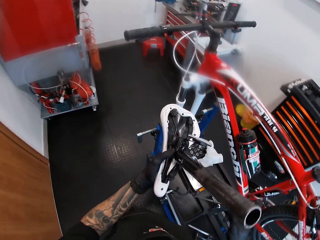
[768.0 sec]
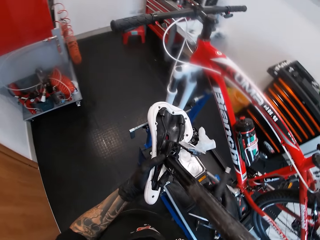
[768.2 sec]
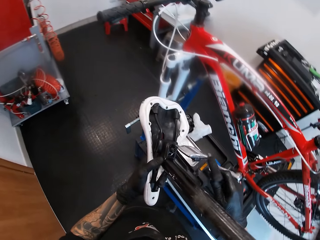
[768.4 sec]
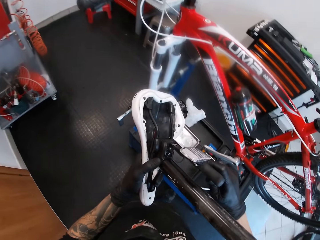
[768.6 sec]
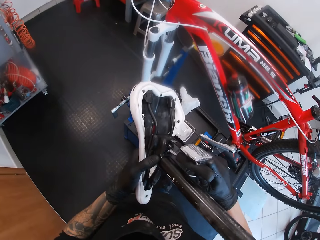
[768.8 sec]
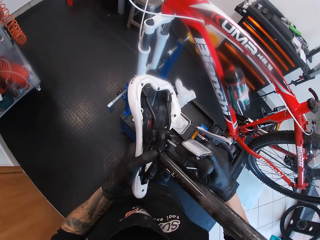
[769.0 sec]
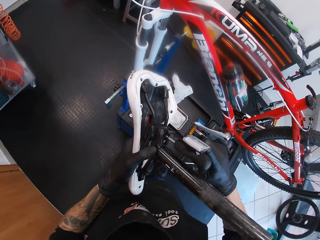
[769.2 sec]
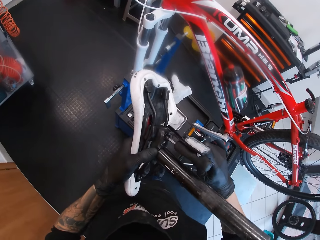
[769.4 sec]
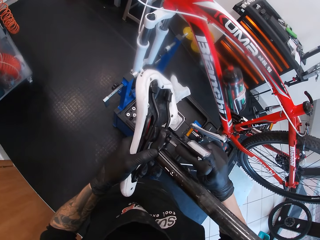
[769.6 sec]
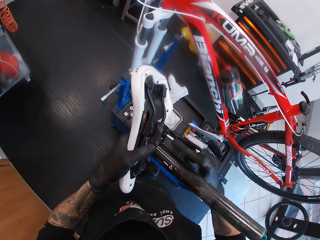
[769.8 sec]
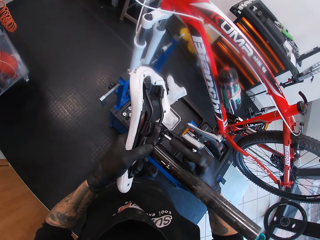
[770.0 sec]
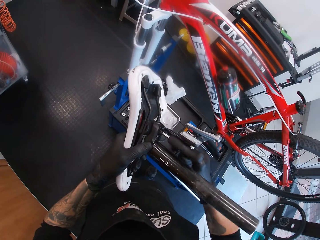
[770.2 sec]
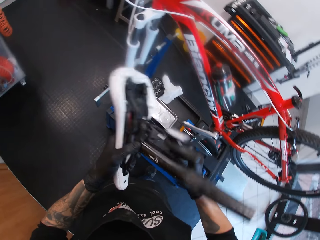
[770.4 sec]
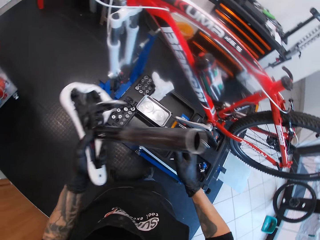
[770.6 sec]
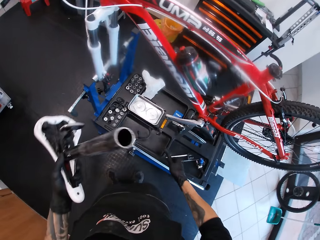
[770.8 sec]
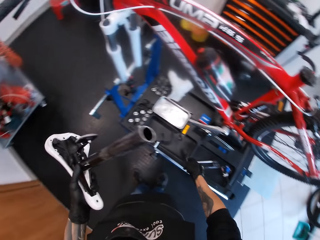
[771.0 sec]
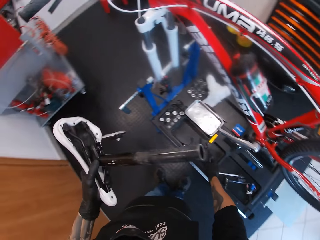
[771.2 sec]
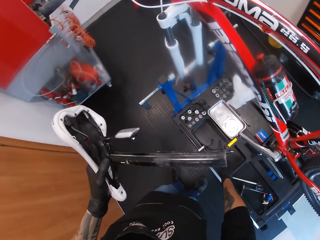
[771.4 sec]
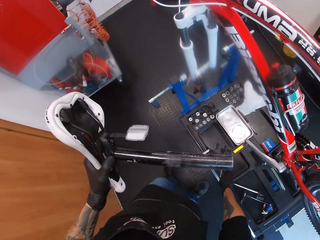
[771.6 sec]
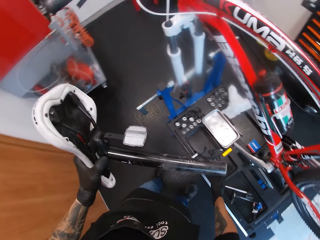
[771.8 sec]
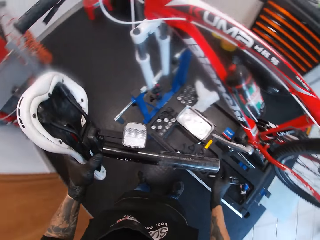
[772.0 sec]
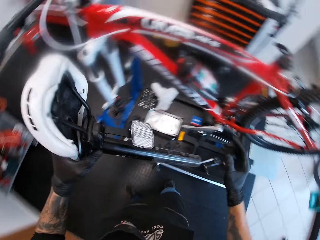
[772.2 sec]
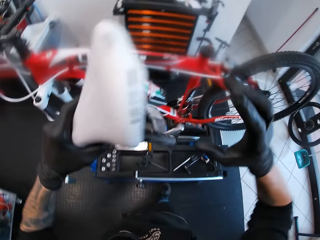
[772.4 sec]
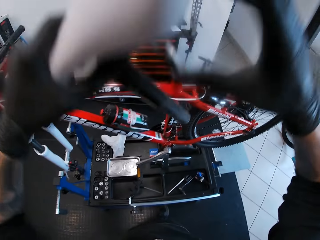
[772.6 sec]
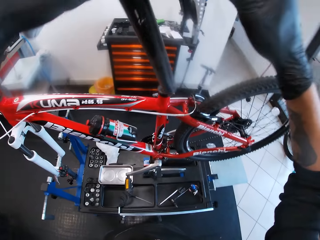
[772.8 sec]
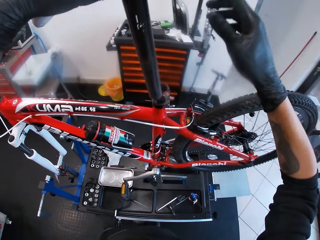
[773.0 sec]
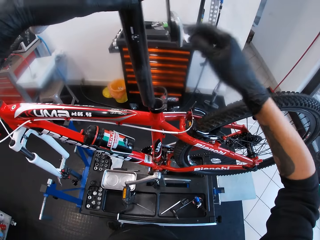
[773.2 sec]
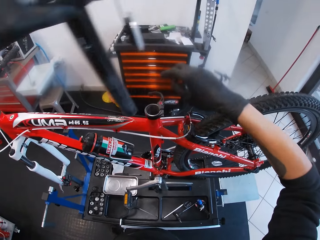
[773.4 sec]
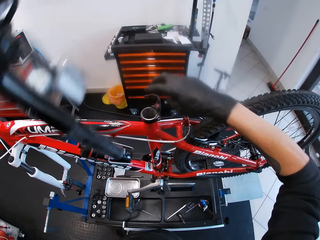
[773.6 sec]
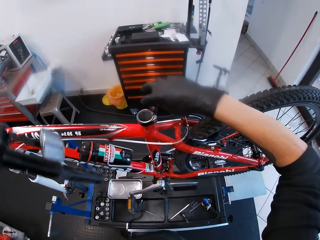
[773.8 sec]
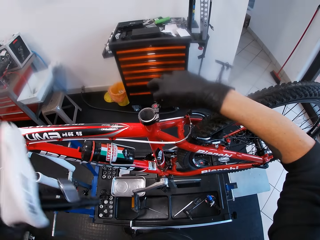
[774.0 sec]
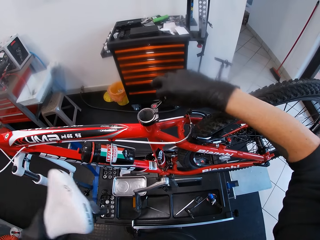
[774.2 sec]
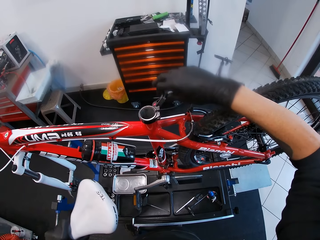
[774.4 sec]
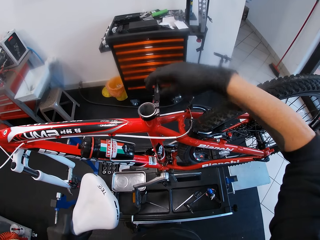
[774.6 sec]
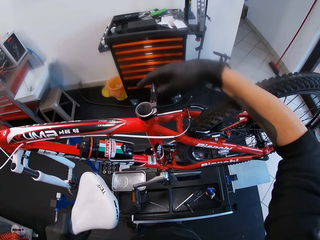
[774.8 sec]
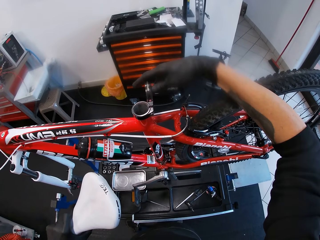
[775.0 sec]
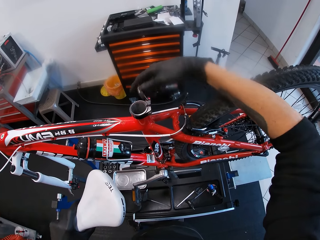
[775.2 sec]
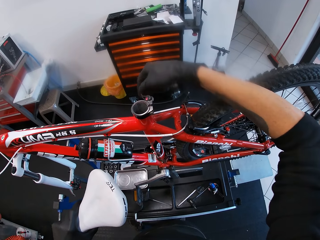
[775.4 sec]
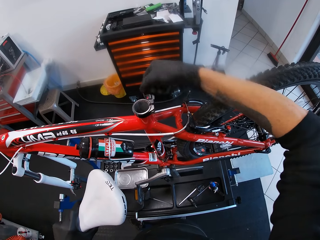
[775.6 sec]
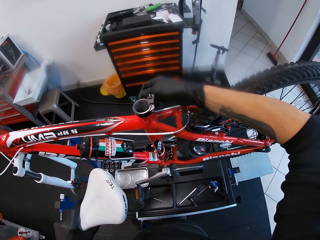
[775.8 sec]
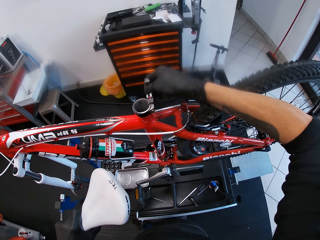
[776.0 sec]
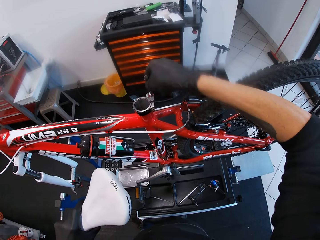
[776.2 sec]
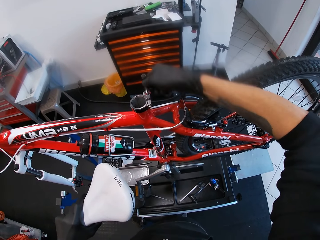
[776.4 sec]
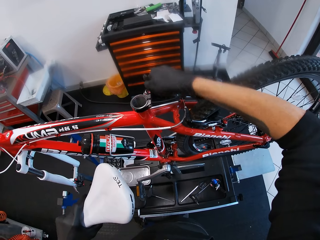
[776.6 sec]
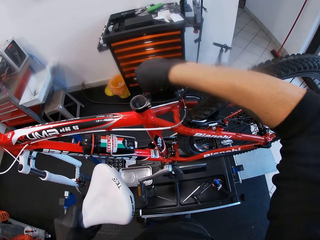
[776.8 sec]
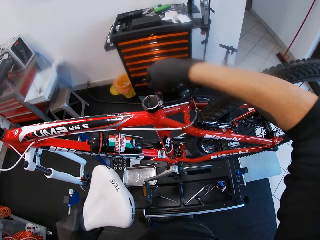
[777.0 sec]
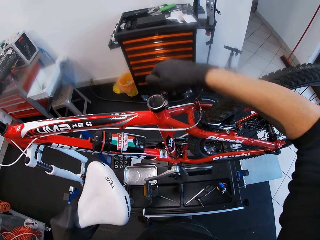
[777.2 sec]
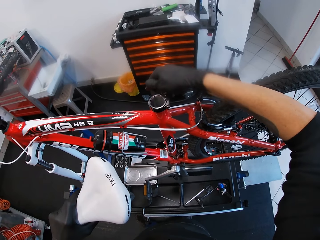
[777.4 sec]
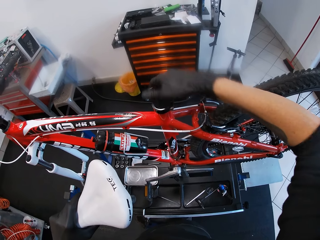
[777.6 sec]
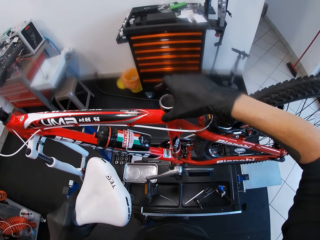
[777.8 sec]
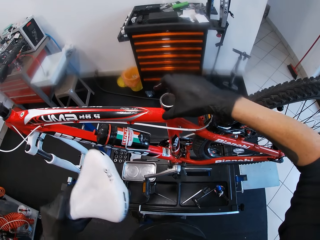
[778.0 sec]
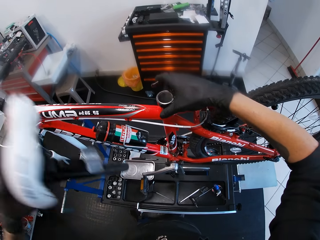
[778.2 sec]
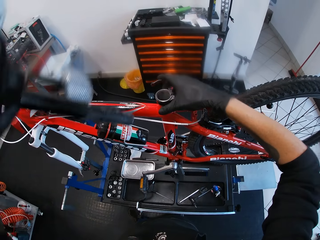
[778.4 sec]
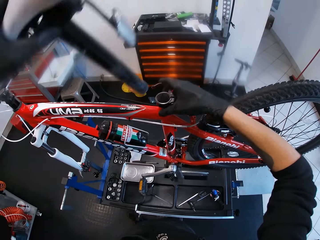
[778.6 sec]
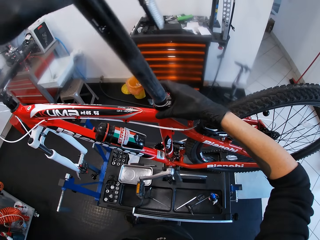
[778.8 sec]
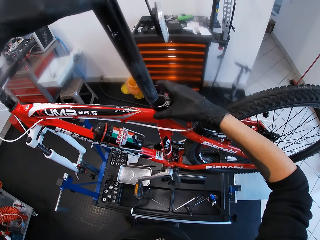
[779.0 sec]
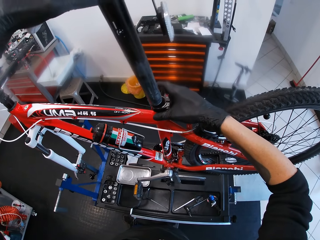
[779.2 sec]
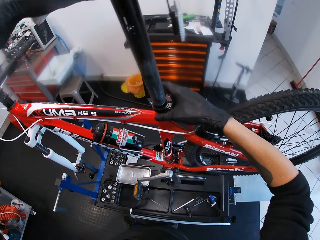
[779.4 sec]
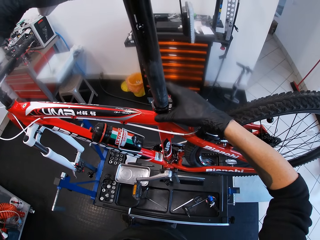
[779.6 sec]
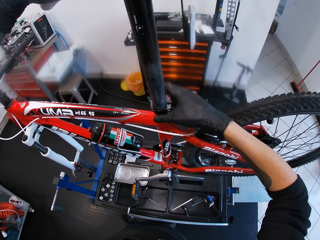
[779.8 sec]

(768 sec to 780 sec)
The camera wearer screws a seat with the allen key in his right hand. He drops the allen key on the repair stand with his right hand. He lifts the bicycle seat. He adjusts the seat clamp on the bicycle with his right hand. He inserts the seat on the bicycle with his left hand.

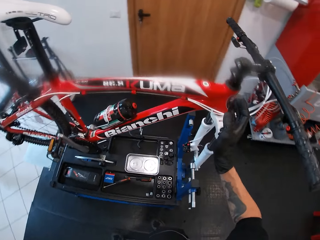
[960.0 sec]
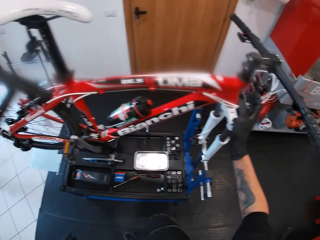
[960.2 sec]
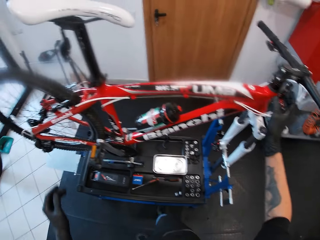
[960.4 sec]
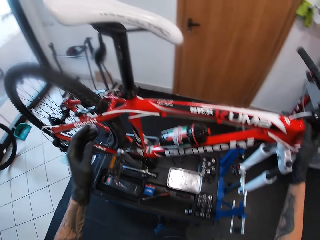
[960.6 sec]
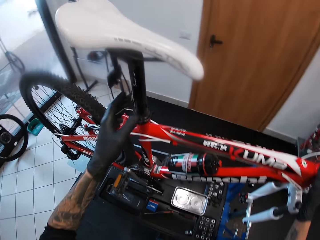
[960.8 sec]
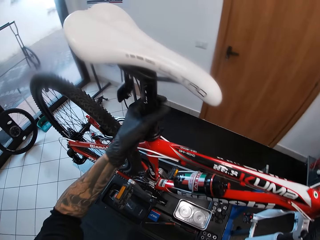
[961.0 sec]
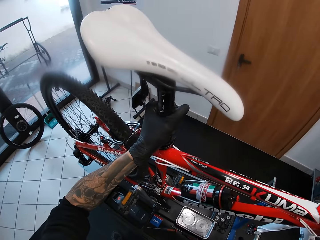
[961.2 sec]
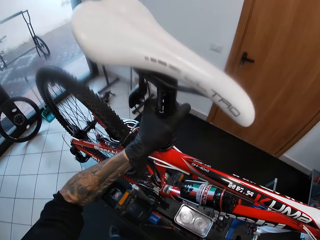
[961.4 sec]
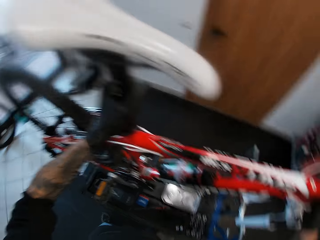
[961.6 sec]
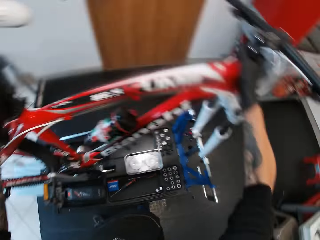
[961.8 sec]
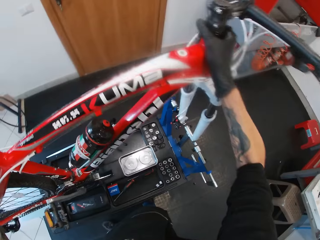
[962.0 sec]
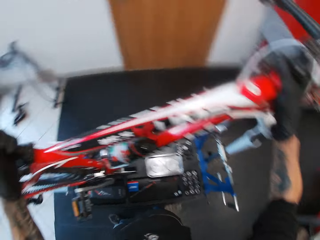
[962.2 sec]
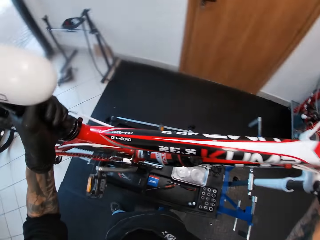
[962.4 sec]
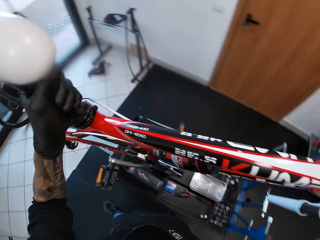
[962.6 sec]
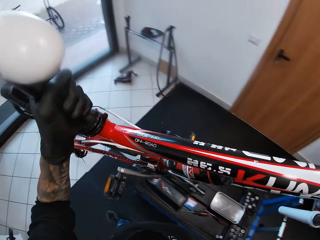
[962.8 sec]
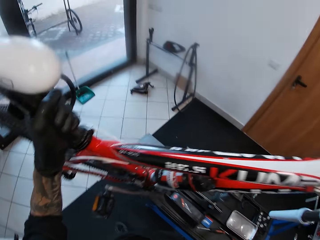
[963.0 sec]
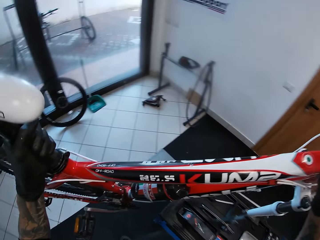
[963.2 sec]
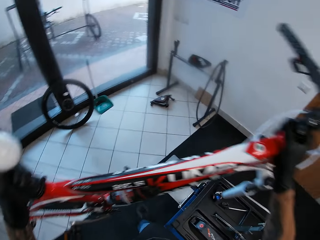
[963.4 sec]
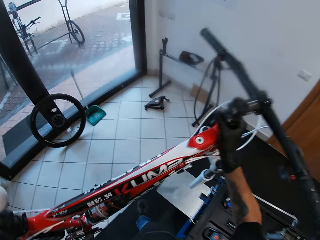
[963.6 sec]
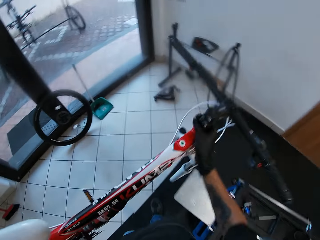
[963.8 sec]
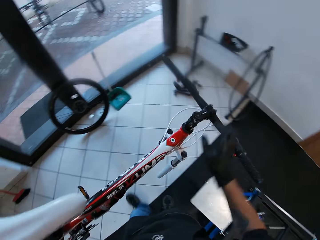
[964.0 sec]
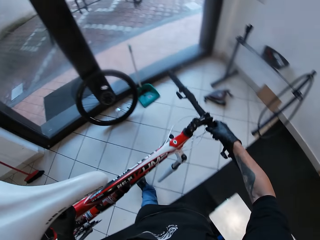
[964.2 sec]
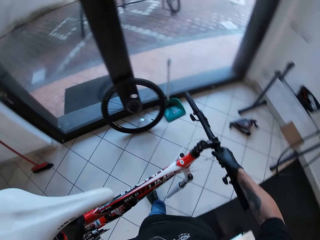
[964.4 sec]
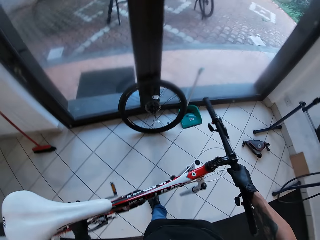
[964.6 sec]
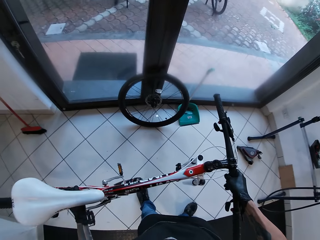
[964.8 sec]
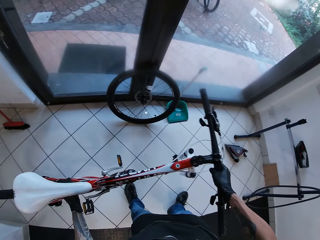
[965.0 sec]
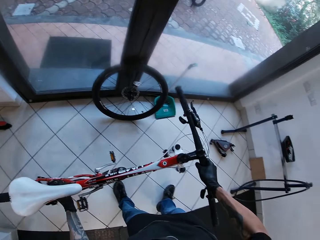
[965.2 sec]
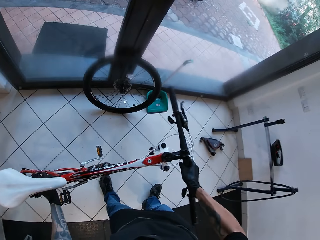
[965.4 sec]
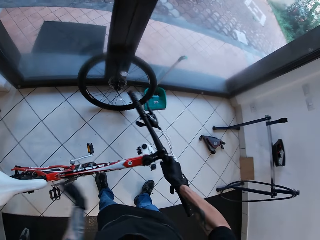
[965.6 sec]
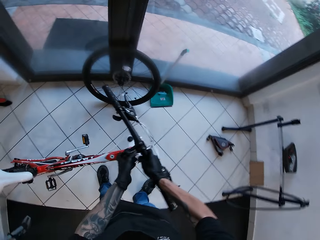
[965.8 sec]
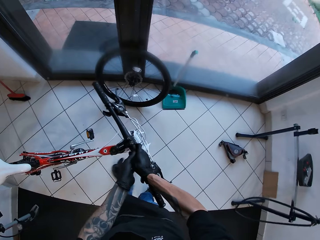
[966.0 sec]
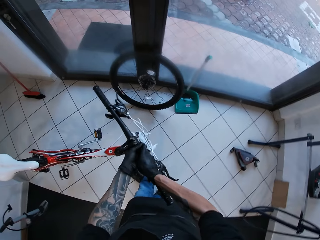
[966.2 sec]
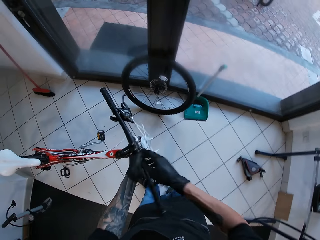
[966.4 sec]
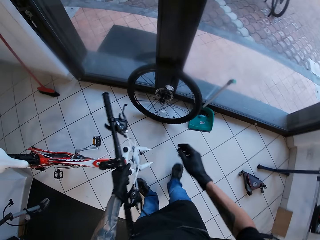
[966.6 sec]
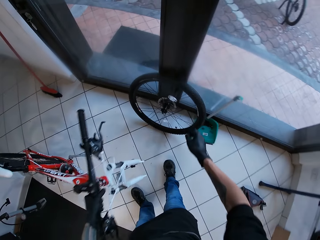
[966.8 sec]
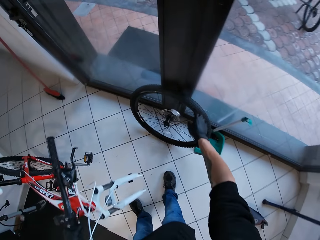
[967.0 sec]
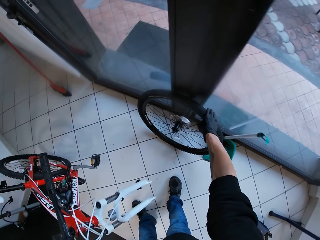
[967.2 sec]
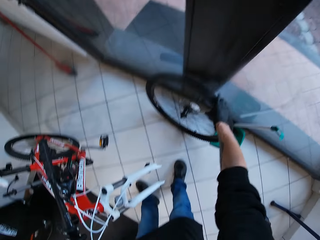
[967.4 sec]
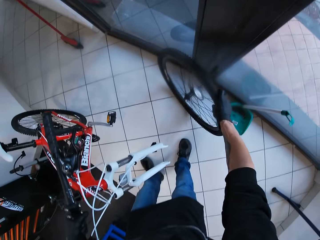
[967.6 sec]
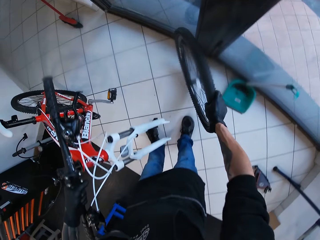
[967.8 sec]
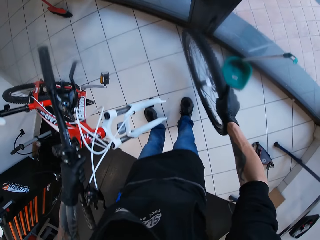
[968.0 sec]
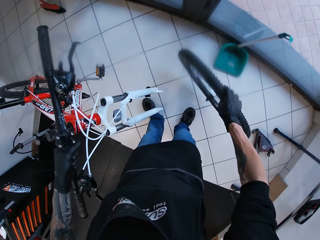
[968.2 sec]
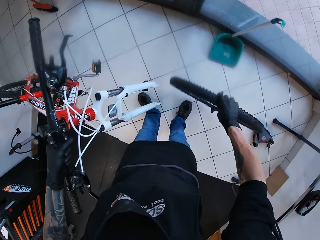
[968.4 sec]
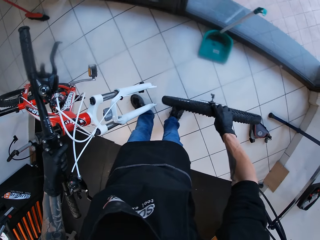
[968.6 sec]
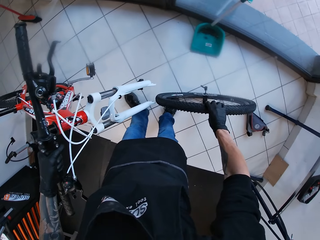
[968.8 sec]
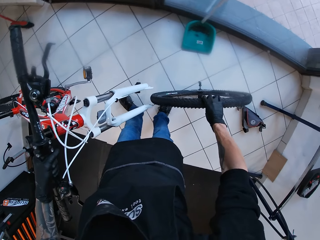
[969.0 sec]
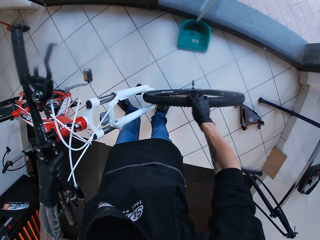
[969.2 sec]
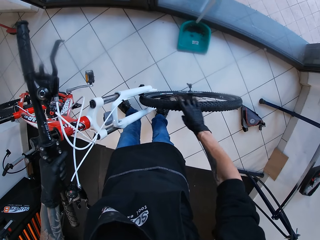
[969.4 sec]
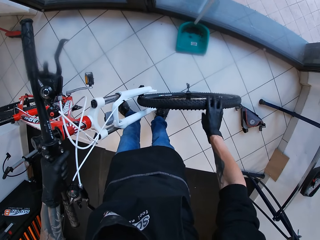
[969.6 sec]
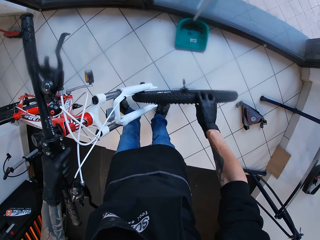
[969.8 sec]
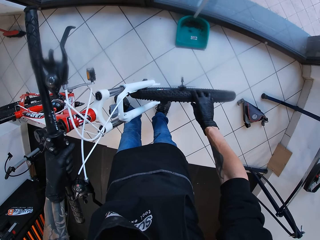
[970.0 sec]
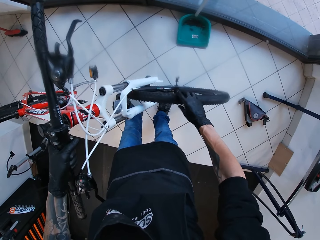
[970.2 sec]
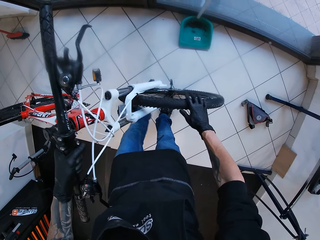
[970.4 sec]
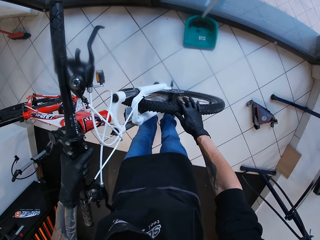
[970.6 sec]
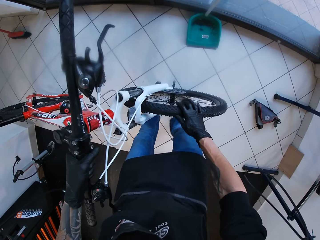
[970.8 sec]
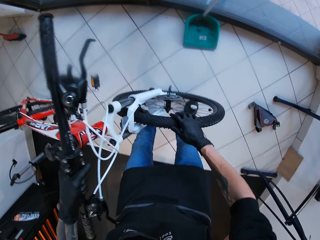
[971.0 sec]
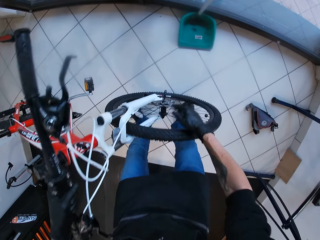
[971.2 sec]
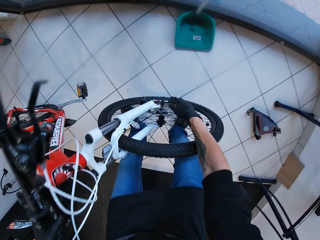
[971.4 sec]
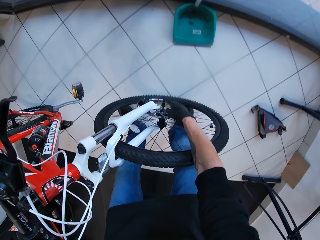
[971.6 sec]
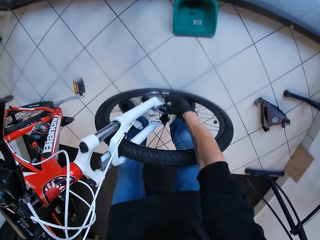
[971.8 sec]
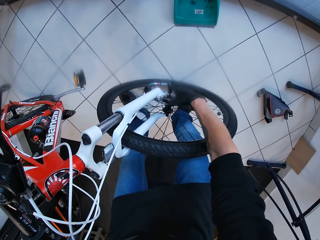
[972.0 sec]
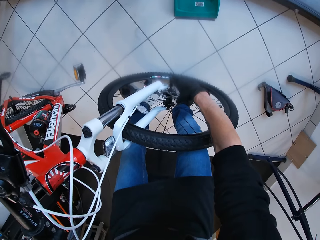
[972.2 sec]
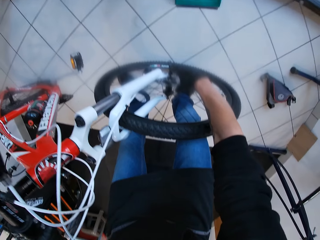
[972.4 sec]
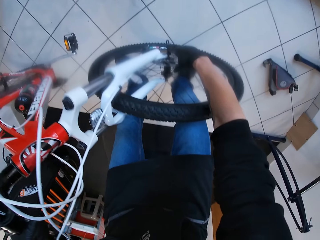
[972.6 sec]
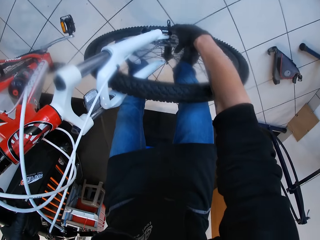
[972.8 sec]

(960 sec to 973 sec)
The camera wearer carries the bicycle from the hydraulic work bench with his hands. He picks up the bicycle. He places the bicycle in his hands on the floor. He holds the bicycle handlebar with his left hand. He picks up a bicycle wheel resting on the wall with his right hand. He inserts the bicycle wheel in his right hand in the bicycle suspension fork.
